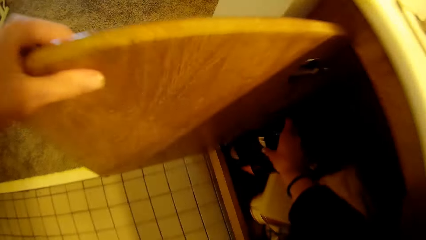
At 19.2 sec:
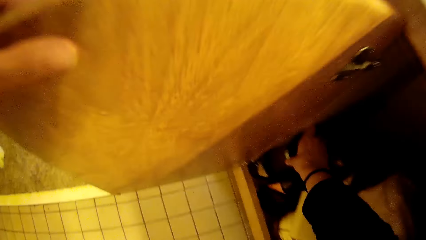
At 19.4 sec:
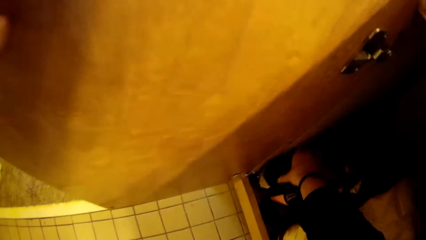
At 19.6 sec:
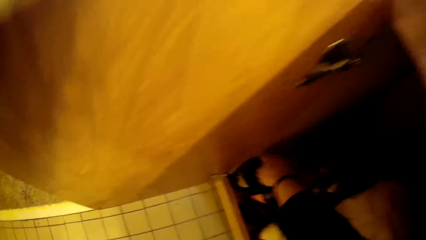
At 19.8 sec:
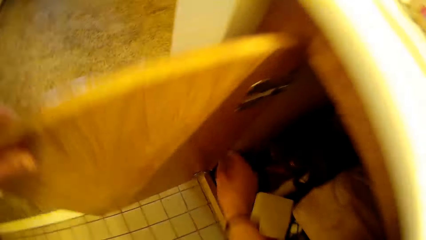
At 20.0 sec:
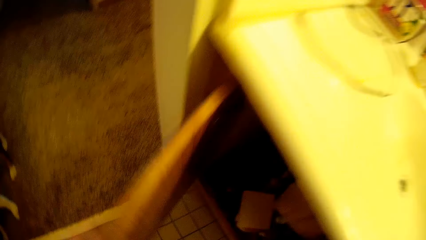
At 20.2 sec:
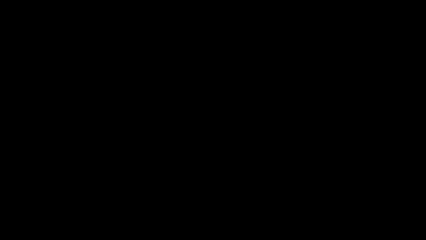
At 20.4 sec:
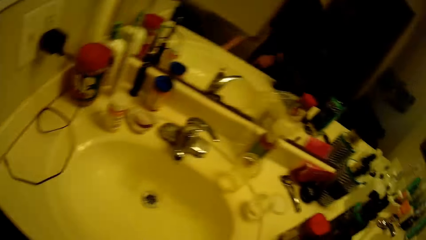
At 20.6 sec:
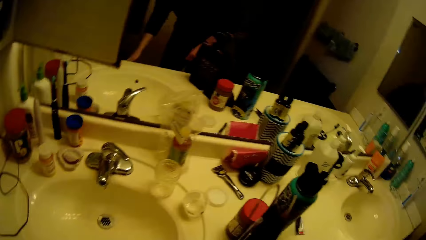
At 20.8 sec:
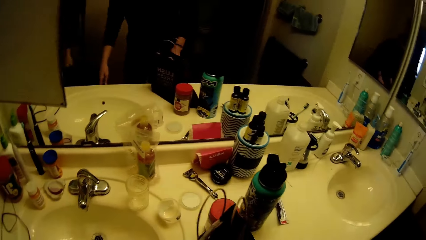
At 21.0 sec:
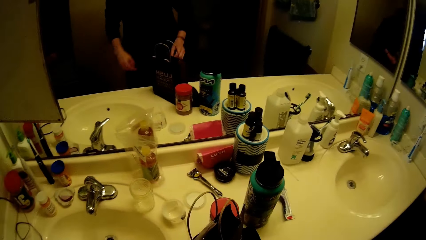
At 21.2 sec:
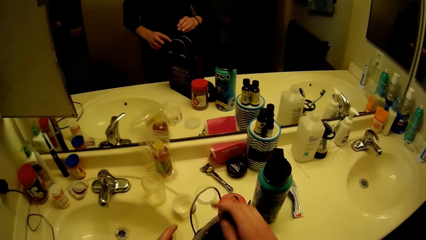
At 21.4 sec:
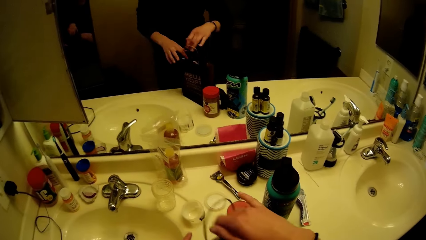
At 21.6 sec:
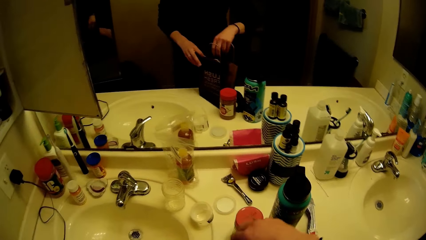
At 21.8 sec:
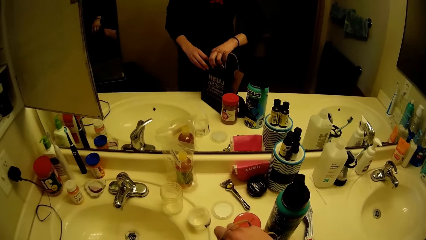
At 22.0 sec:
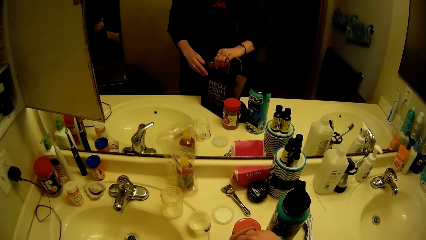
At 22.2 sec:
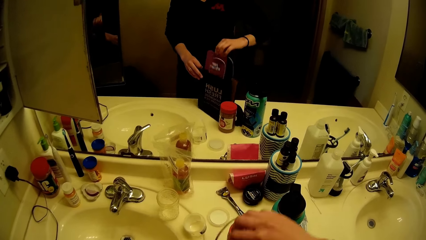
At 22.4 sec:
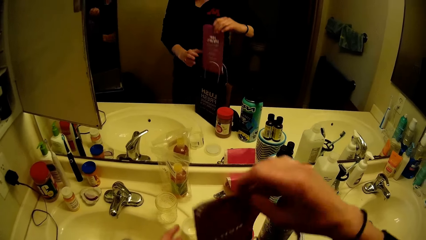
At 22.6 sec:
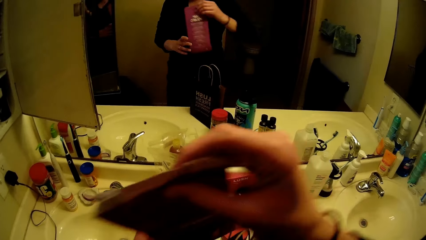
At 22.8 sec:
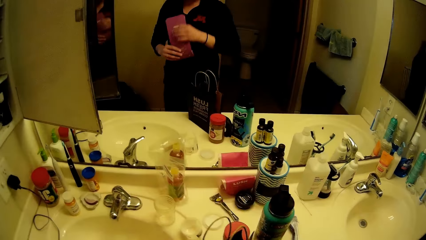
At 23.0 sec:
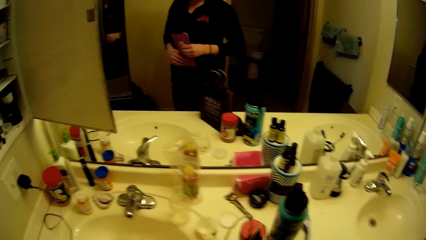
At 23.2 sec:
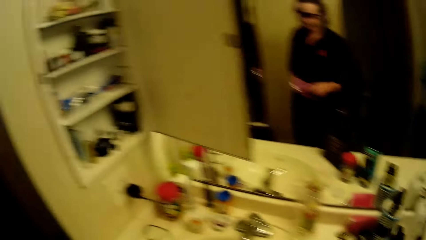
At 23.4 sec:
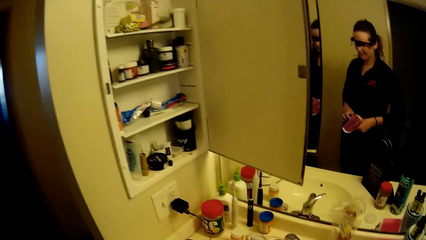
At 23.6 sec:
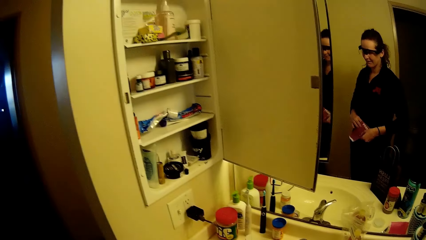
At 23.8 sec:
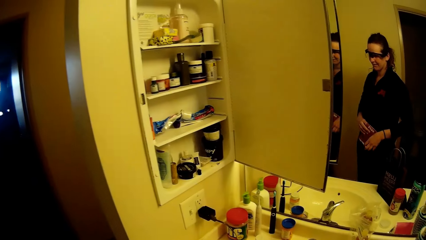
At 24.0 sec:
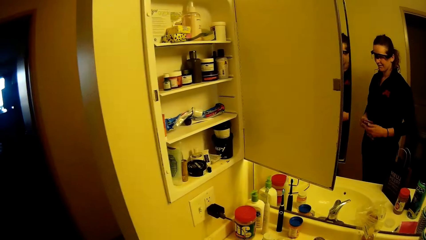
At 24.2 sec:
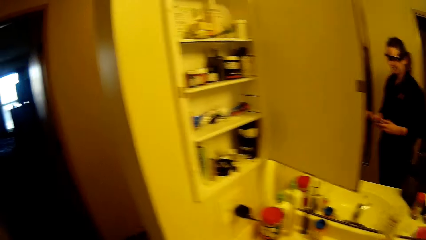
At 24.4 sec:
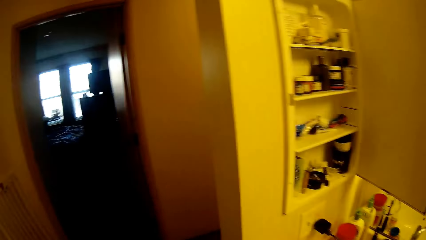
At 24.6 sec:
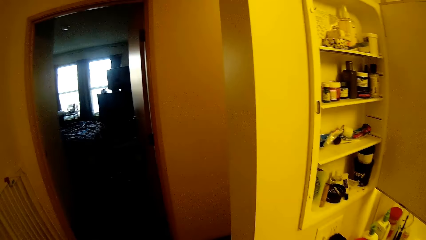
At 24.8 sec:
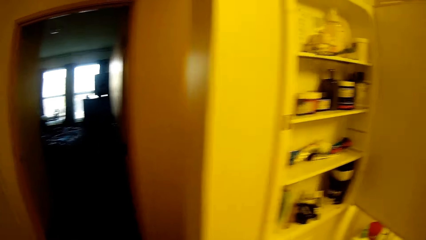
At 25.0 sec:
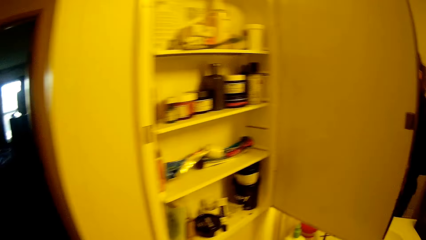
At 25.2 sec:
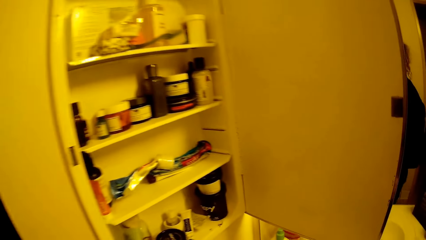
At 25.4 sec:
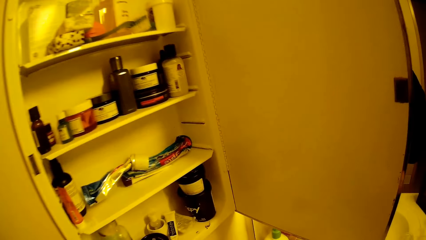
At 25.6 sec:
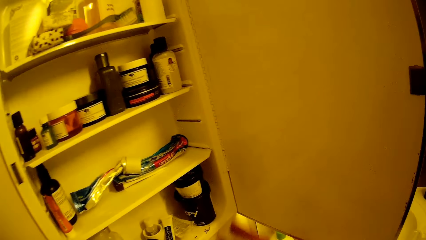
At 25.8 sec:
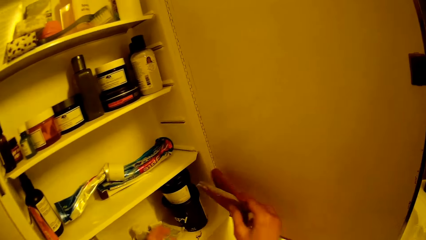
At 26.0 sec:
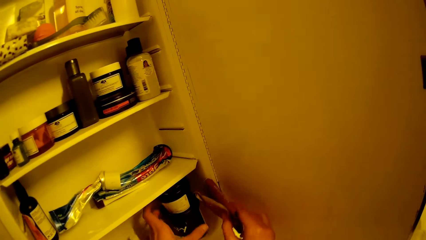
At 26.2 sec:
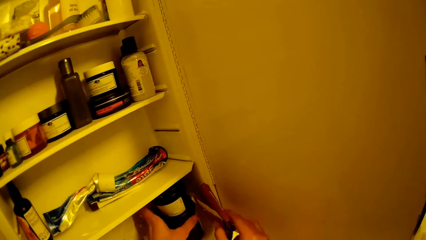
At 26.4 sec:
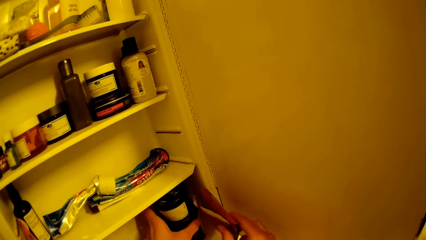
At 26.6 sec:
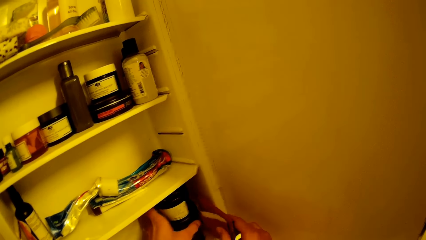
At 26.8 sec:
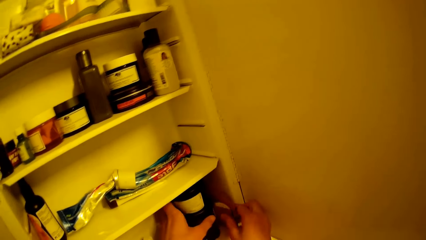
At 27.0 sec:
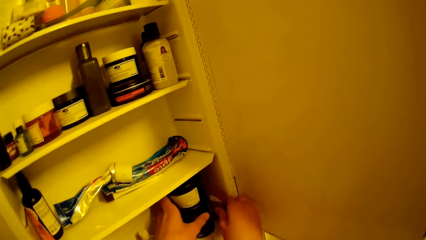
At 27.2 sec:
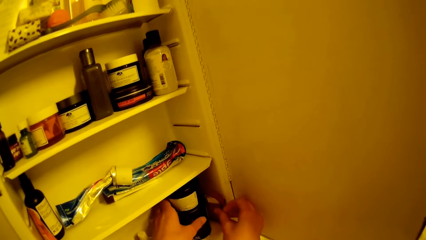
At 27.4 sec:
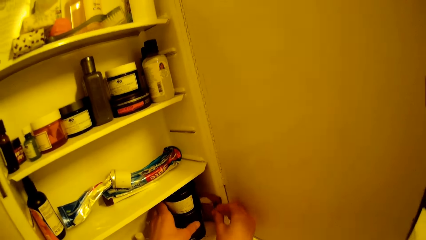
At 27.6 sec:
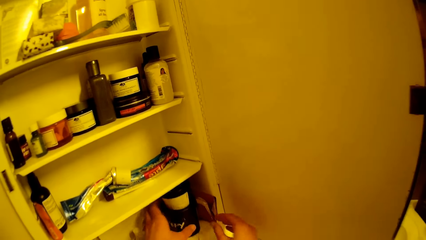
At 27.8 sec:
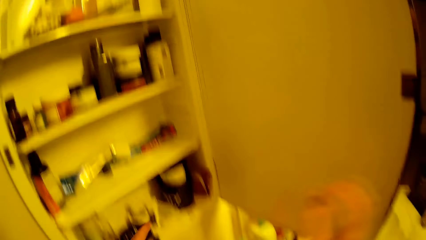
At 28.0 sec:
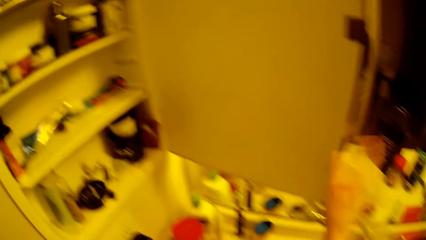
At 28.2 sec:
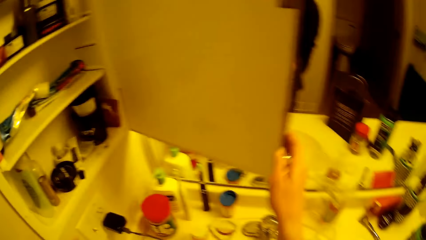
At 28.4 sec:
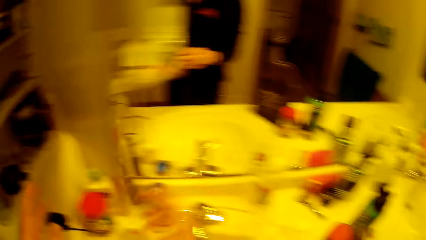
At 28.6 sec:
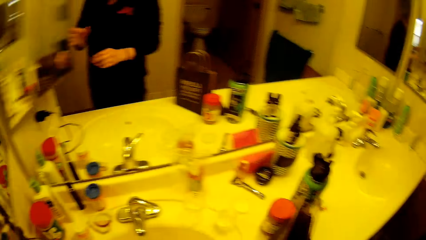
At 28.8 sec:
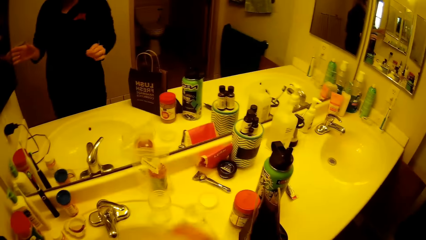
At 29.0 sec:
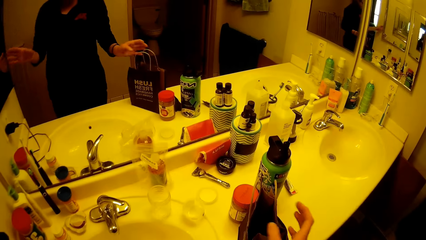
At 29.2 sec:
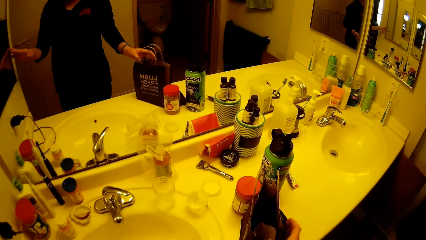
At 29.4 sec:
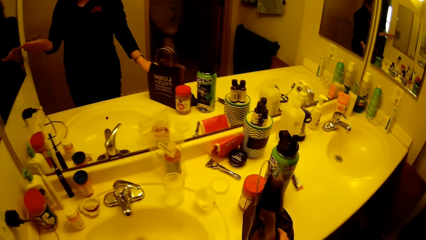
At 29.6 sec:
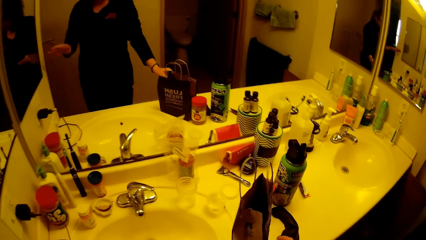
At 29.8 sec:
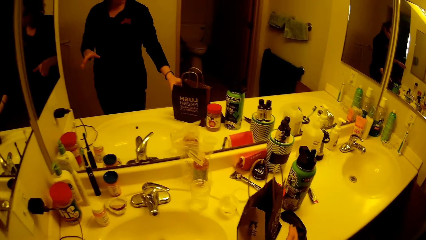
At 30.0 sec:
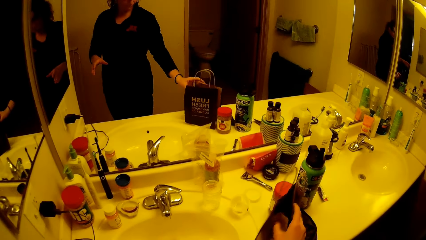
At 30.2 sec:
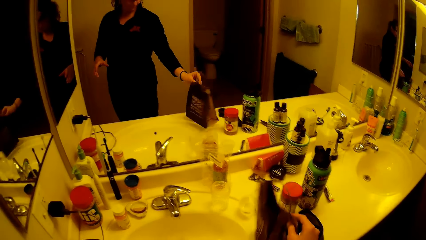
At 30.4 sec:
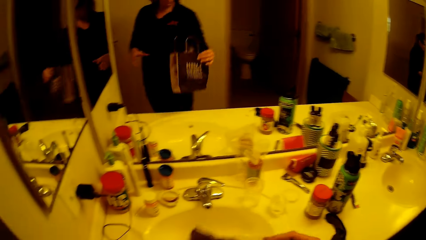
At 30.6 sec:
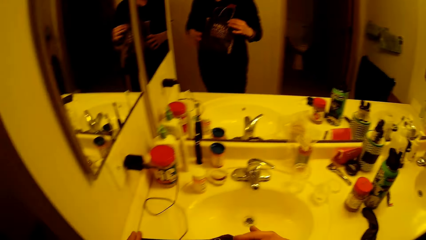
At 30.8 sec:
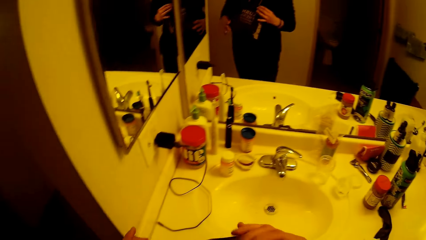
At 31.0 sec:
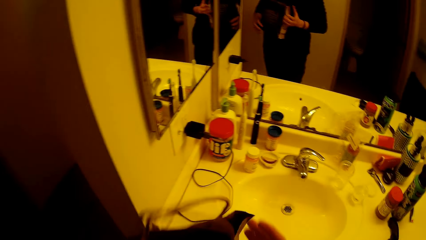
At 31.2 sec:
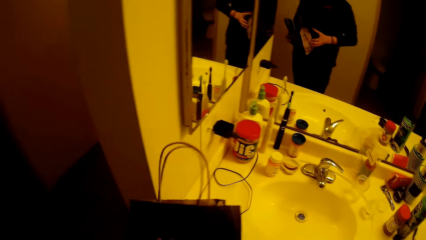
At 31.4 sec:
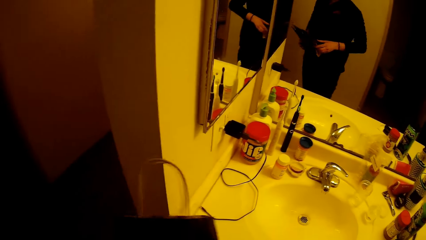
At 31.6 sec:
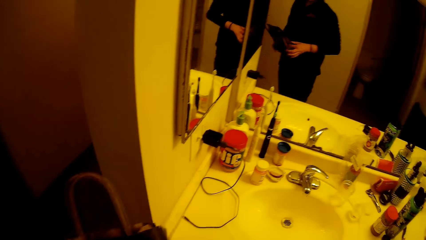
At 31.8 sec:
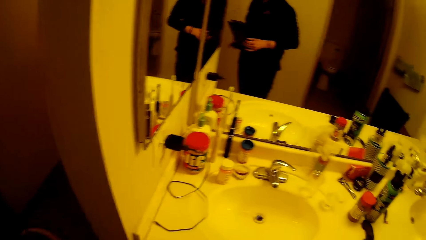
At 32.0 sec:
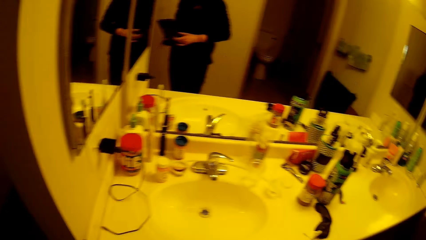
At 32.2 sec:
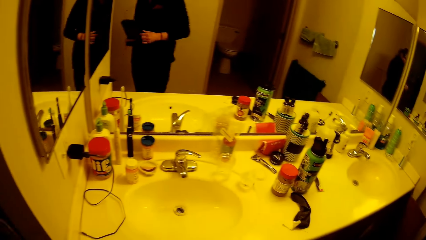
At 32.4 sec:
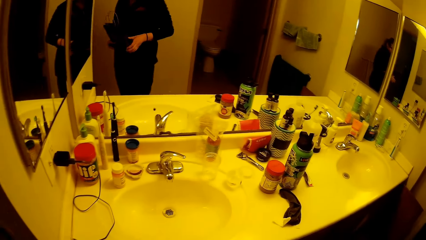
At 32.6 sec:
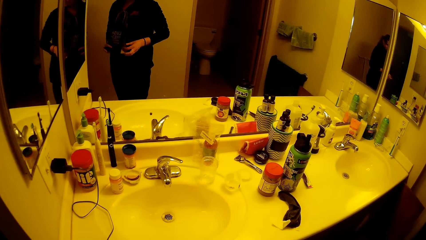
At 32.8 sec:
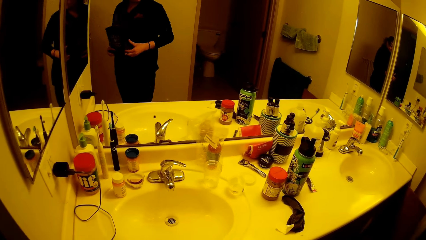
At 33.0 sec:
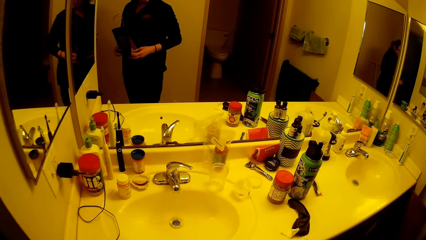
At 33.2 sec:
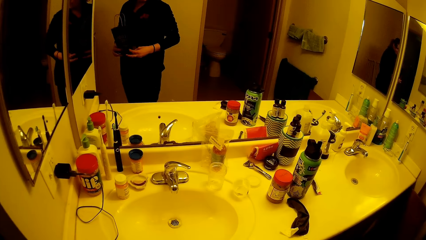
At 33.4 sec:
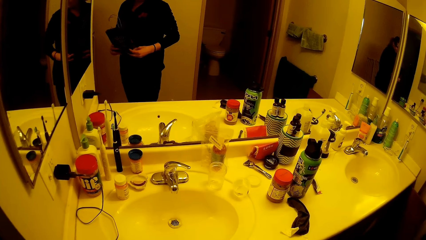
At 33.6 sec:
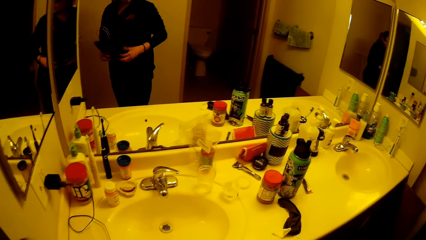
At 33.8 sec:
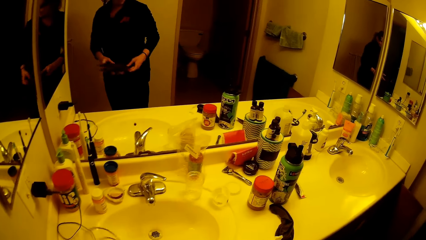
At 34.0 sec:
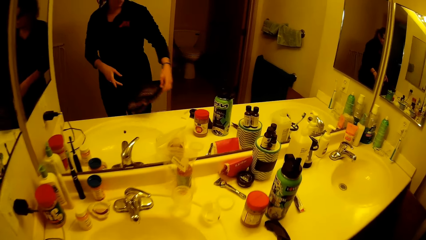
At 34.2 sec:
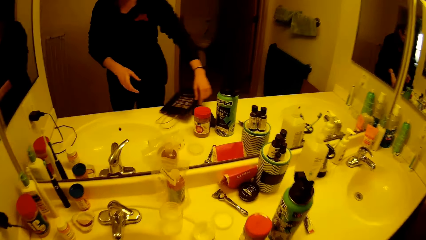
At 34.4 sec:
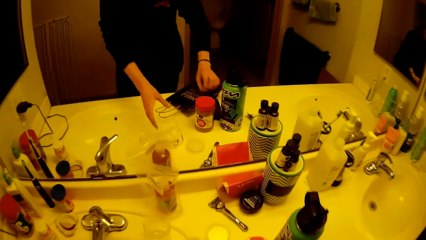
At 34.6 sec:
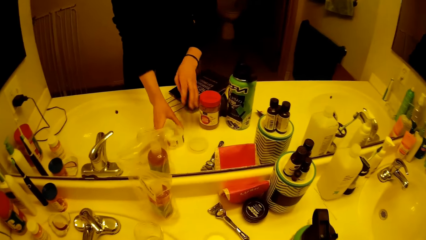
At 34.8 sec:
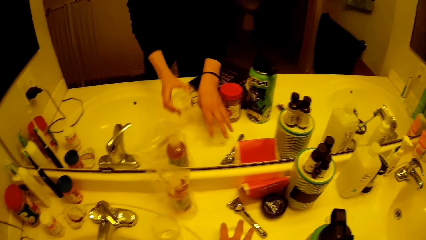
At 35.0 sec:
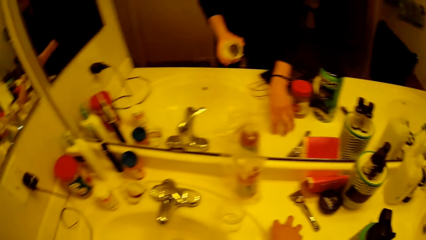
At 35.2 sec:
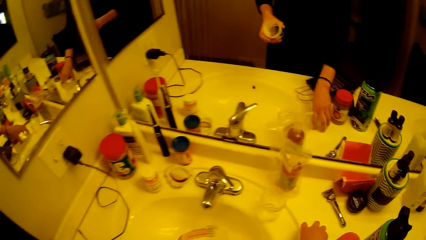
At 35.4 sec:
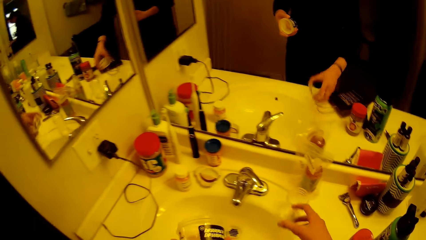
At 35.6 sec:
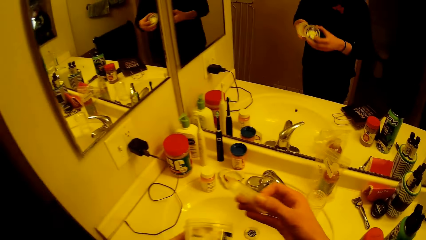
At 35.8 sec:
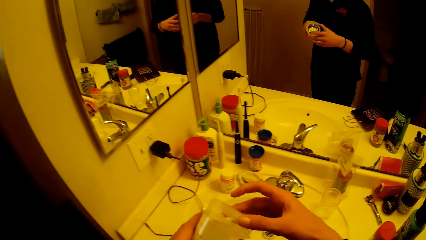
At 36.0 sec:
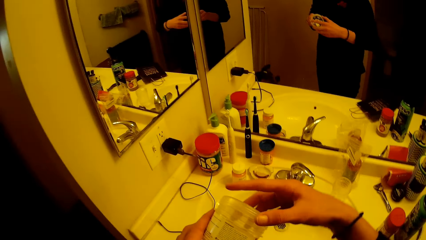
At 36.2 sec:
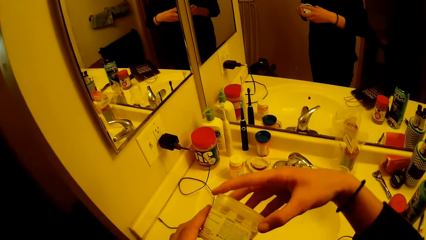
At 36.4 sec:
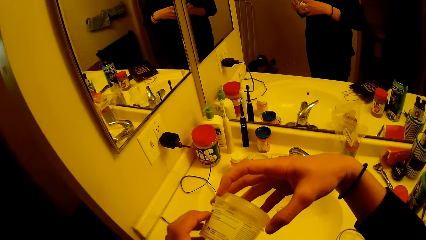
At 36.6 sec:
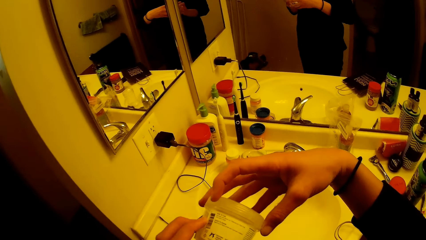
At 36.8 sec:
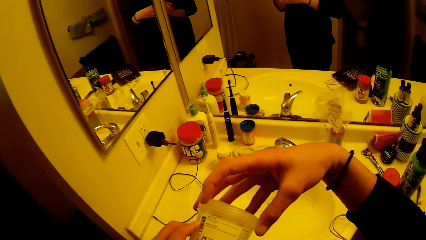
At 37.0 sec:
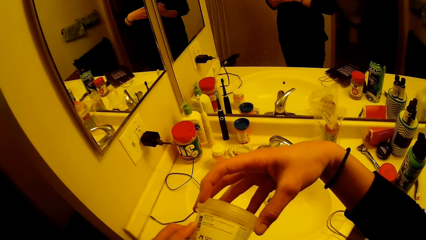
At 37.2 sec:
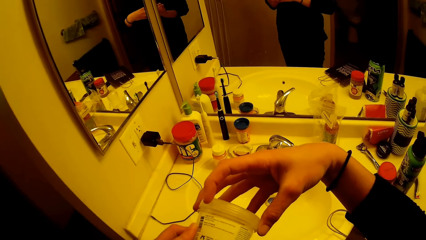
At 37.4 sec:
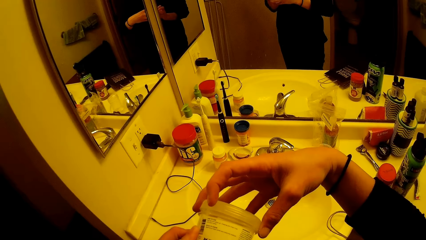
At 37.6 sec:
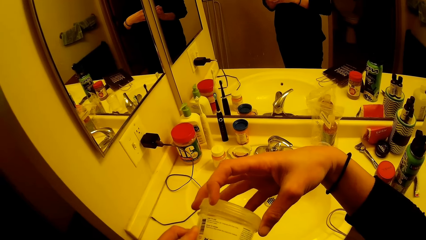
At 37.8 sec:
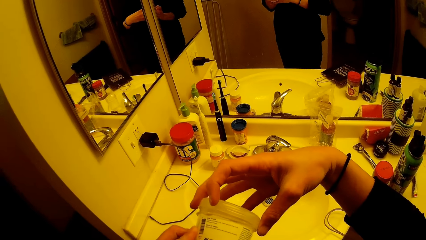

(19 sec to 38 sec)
The camera wearer drops the cream bottle in the cupboard with her right hand. She closes the cupboard with her left hand. She walks around a room. She brings out a book or piece of paper from the bag with her left hand. She folds the piece of paper with a hand. She walks around a room. She drops the book in the cupboard with her left hand. She picks up a tin from the cupboard. She closes the cupboard with her right hand. She carries the bag from the cupboard with her left hand. She holds the bag on a hand. She drops the bag on the countertop with her left hand. She carries a bottle from the countertop with her left hand. She carries the cover of the bottle with her left hand. She closes the bottle with the cover.
